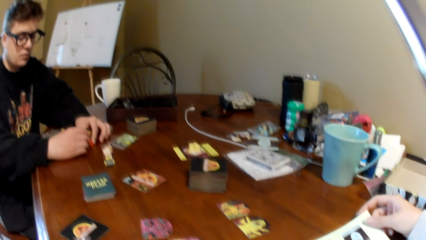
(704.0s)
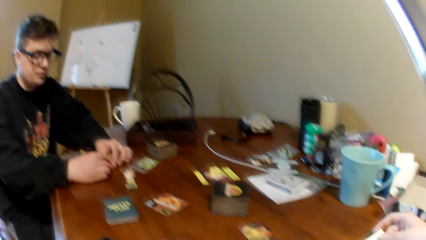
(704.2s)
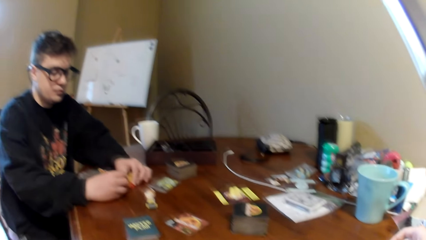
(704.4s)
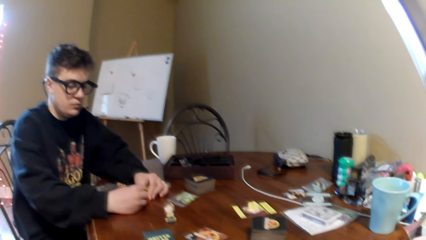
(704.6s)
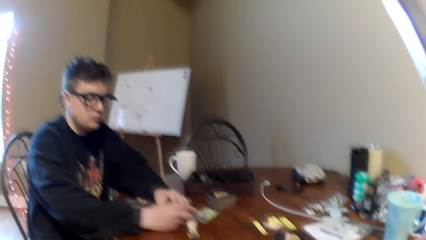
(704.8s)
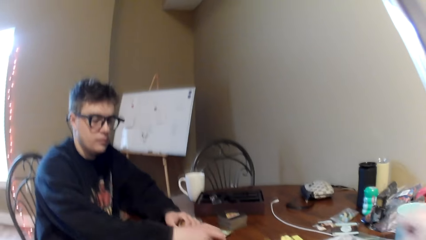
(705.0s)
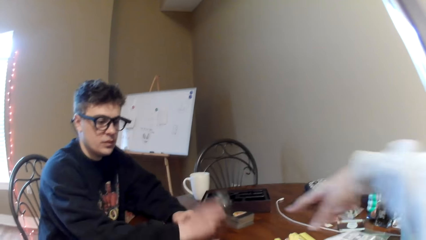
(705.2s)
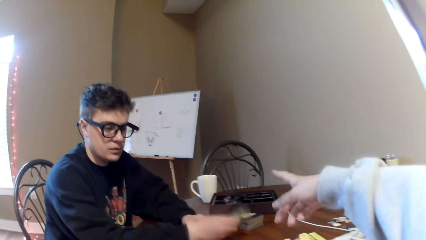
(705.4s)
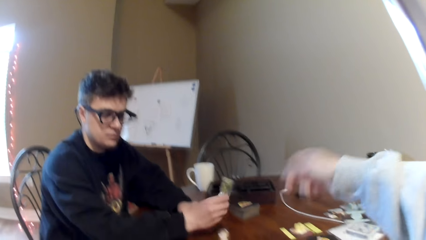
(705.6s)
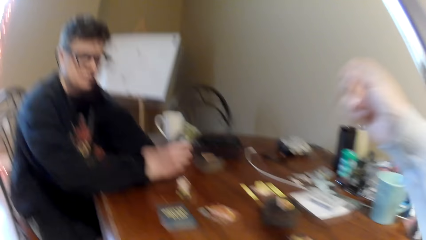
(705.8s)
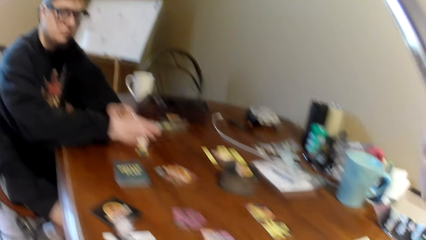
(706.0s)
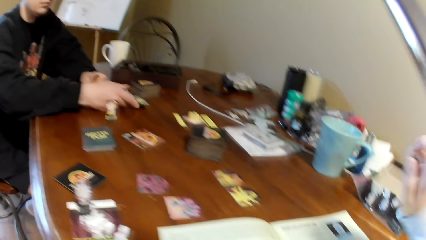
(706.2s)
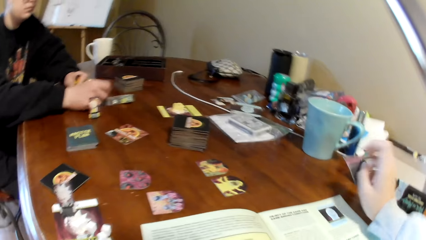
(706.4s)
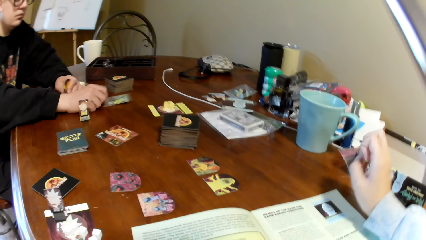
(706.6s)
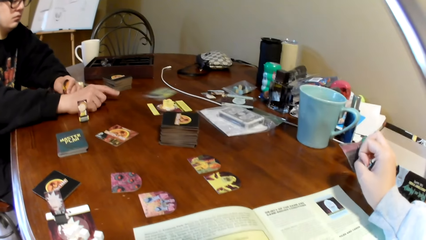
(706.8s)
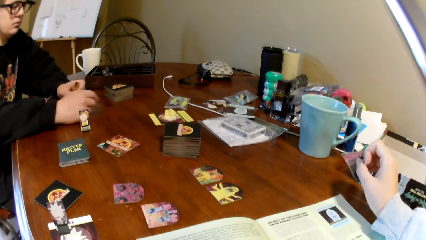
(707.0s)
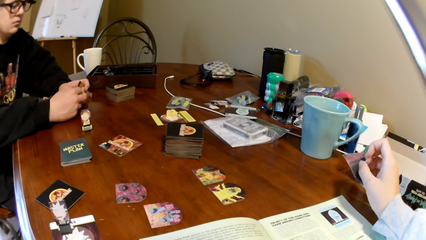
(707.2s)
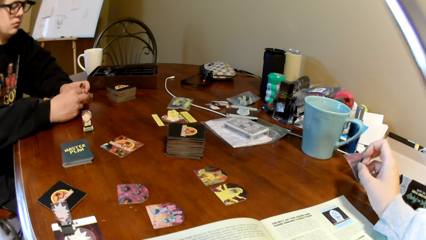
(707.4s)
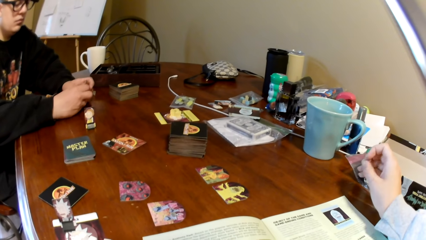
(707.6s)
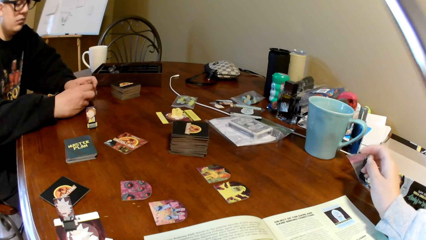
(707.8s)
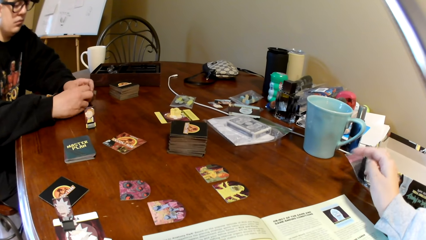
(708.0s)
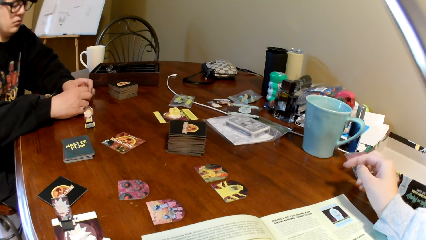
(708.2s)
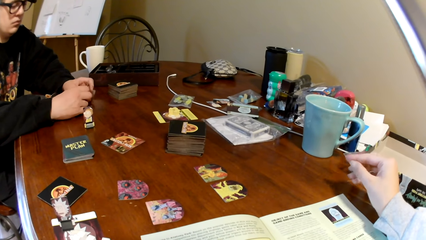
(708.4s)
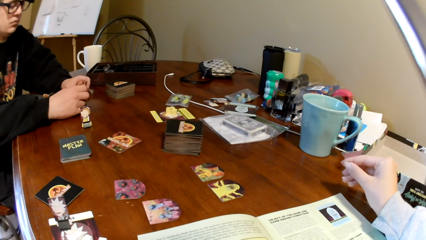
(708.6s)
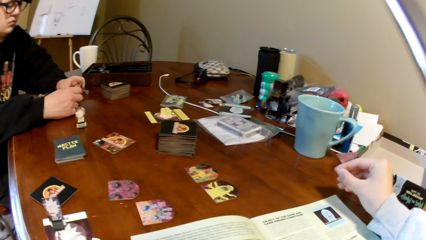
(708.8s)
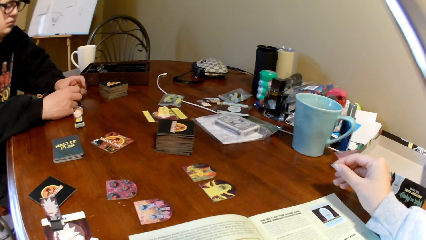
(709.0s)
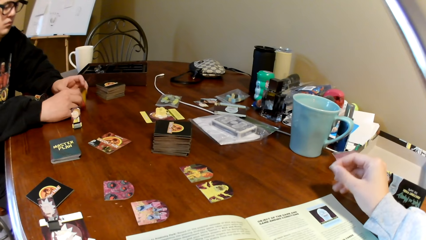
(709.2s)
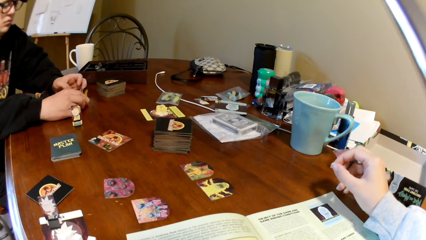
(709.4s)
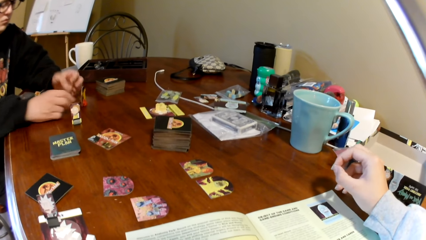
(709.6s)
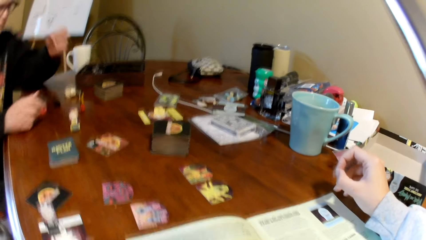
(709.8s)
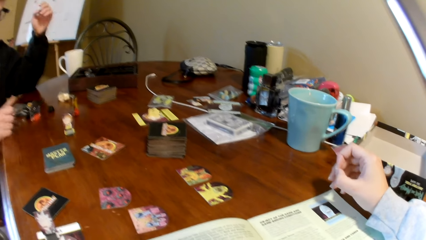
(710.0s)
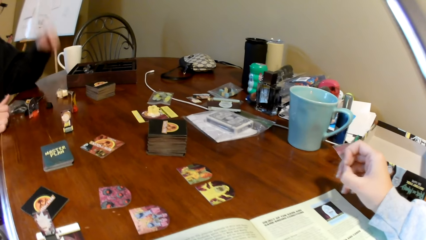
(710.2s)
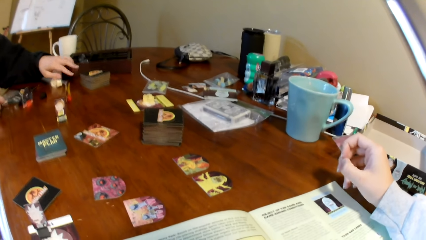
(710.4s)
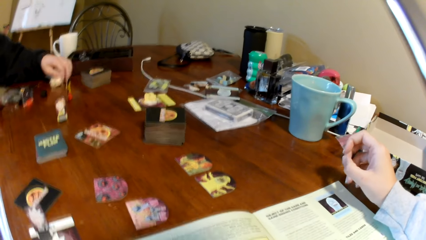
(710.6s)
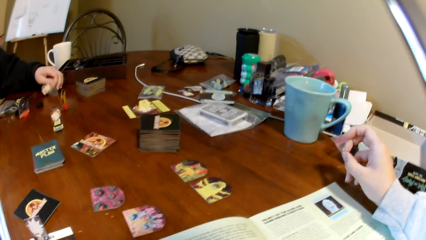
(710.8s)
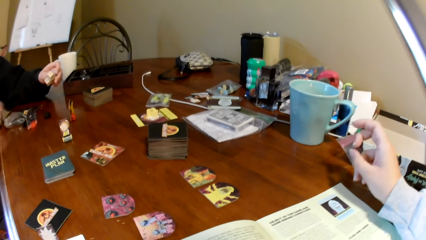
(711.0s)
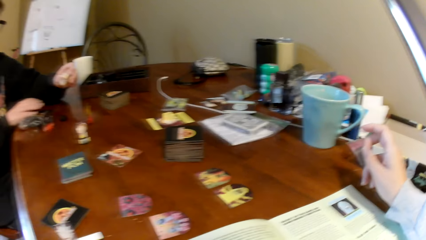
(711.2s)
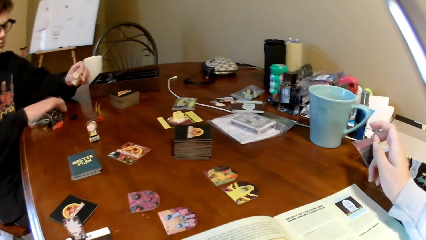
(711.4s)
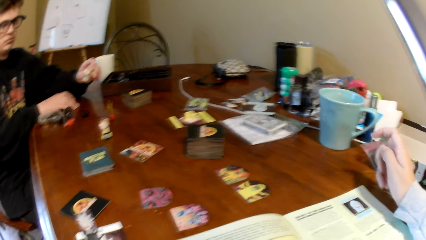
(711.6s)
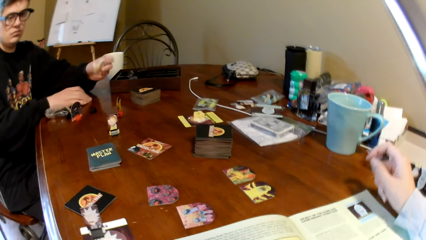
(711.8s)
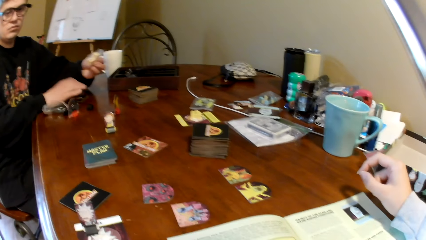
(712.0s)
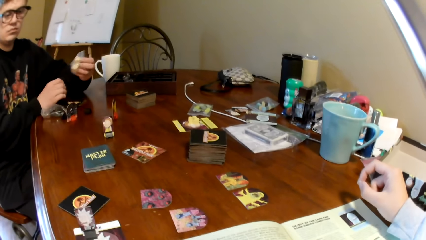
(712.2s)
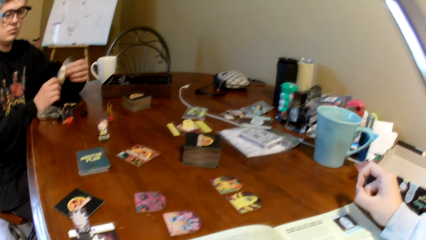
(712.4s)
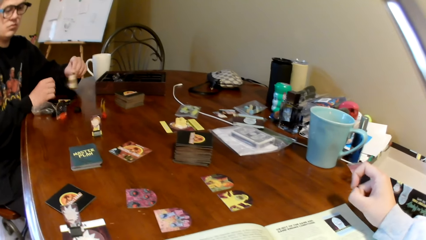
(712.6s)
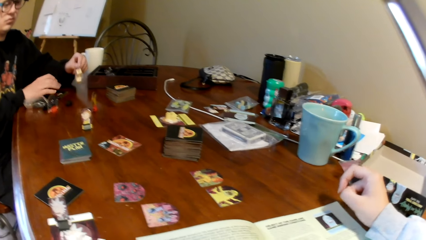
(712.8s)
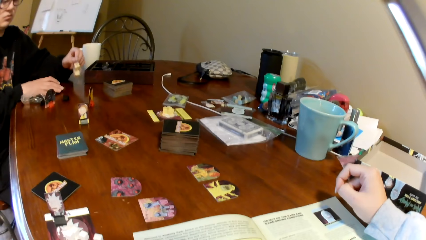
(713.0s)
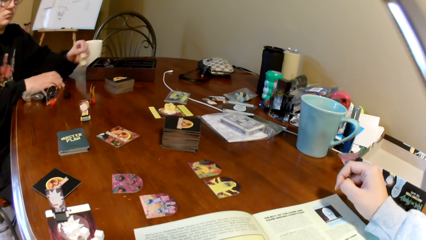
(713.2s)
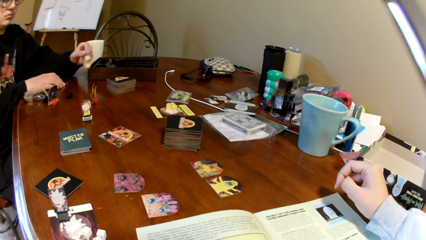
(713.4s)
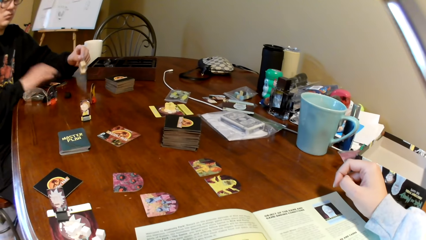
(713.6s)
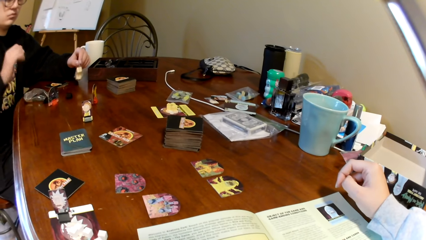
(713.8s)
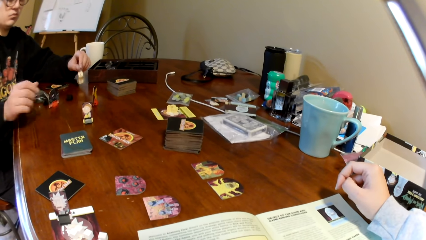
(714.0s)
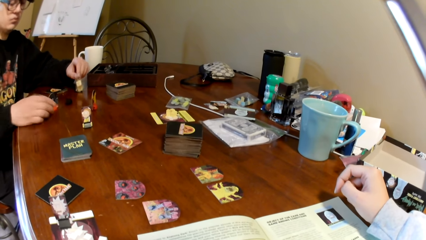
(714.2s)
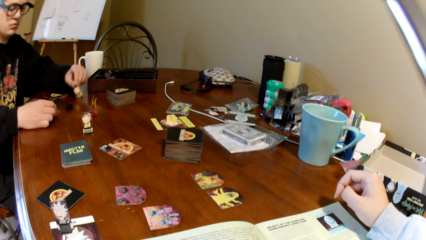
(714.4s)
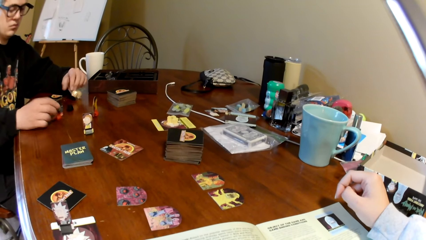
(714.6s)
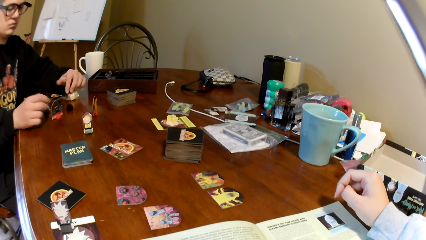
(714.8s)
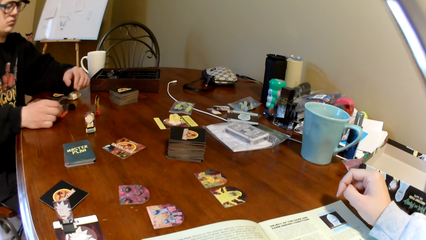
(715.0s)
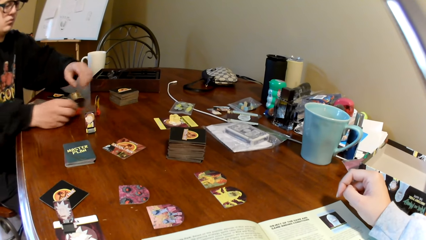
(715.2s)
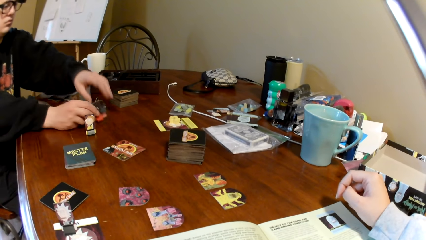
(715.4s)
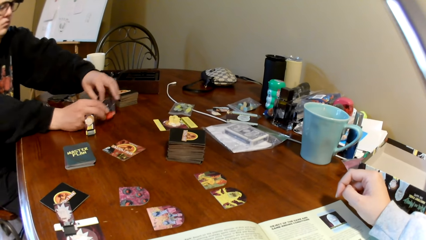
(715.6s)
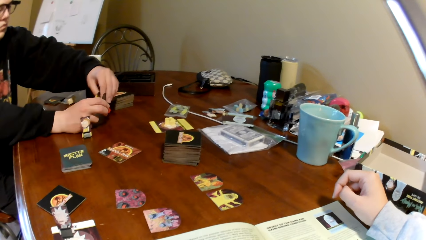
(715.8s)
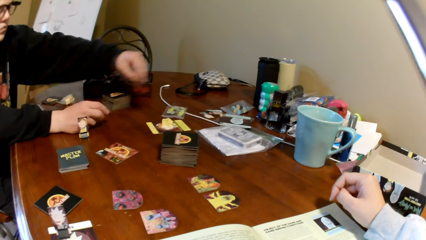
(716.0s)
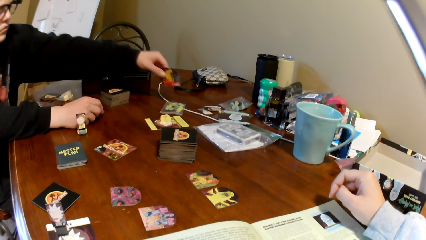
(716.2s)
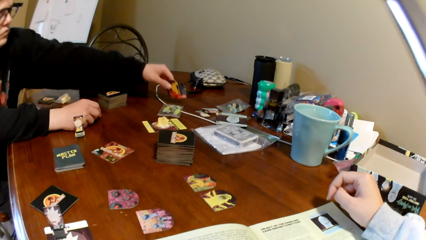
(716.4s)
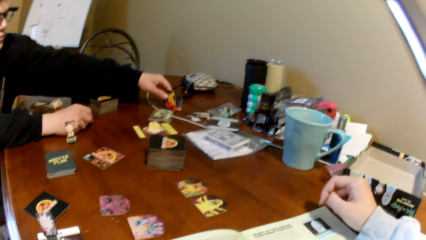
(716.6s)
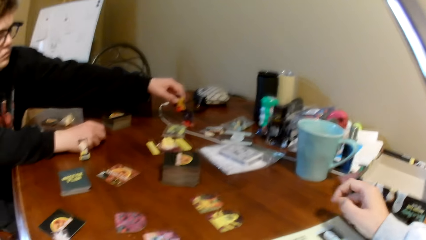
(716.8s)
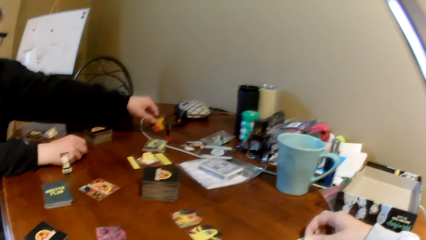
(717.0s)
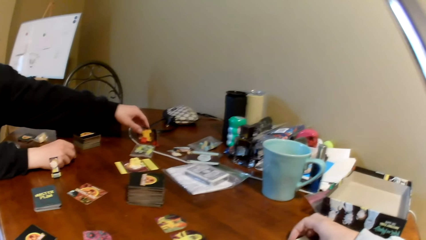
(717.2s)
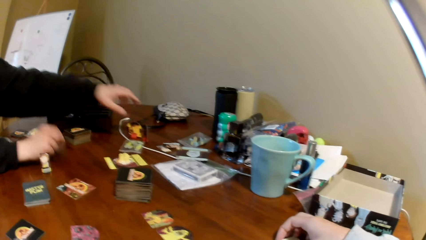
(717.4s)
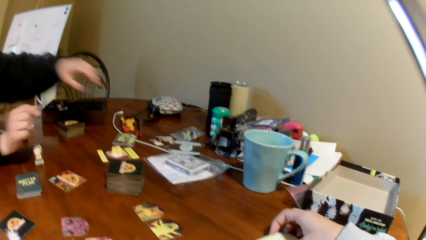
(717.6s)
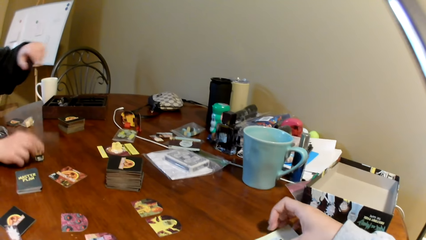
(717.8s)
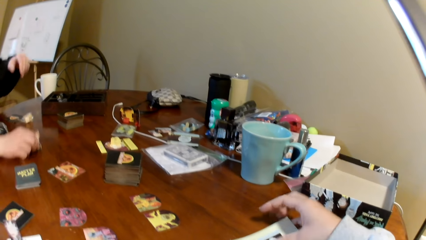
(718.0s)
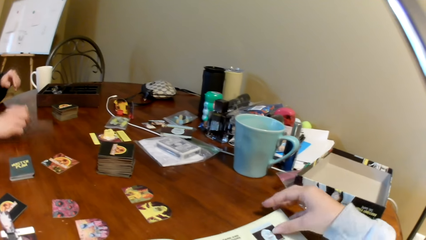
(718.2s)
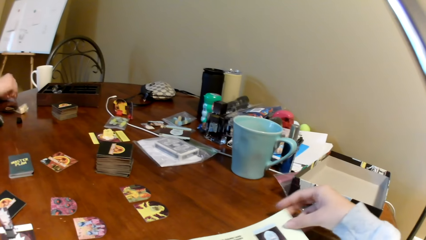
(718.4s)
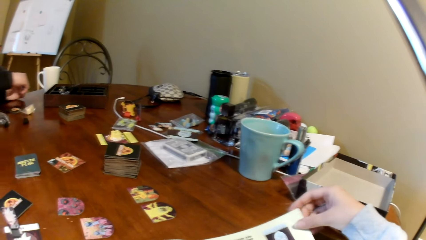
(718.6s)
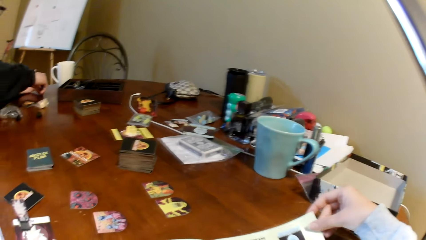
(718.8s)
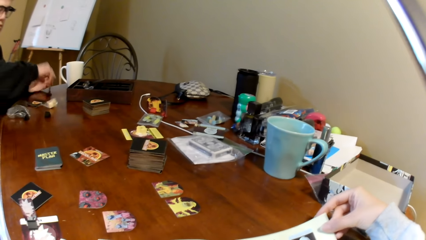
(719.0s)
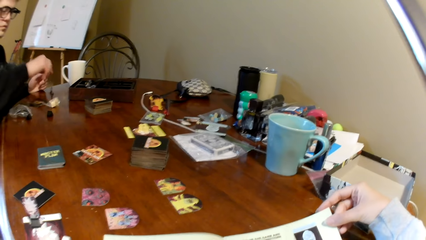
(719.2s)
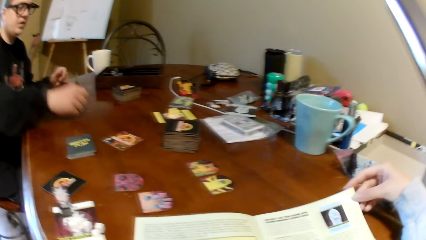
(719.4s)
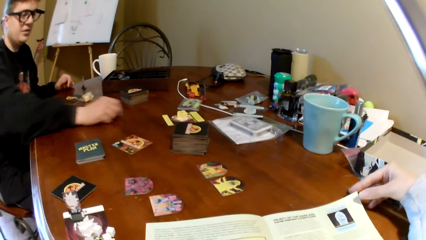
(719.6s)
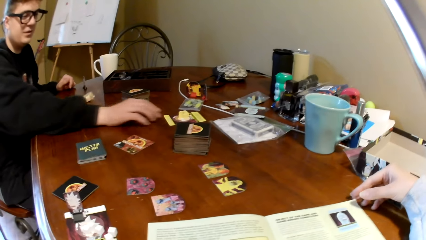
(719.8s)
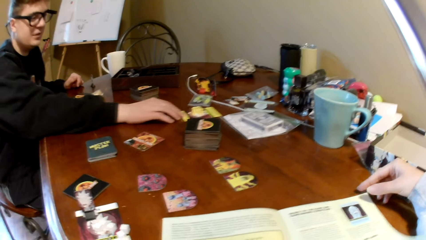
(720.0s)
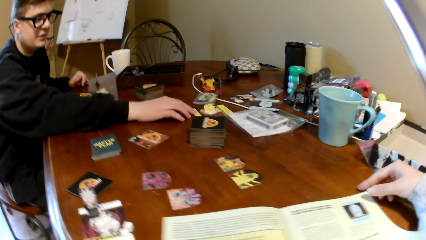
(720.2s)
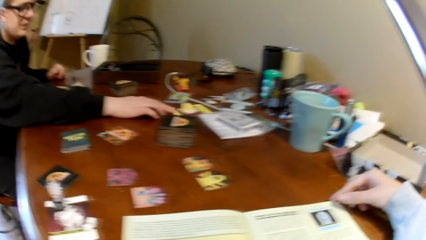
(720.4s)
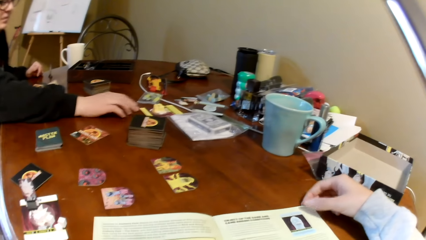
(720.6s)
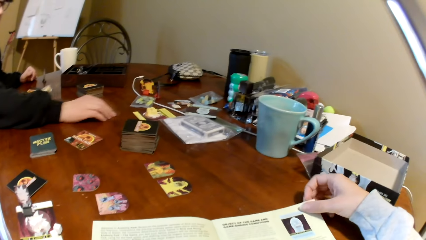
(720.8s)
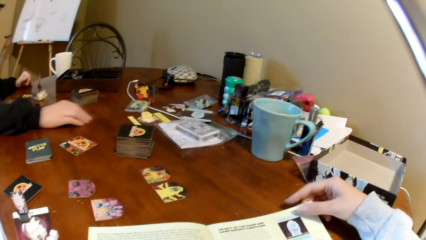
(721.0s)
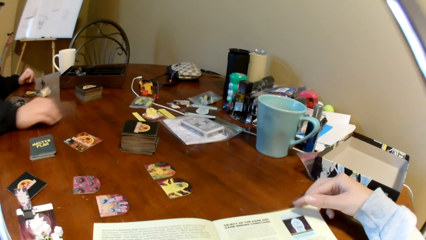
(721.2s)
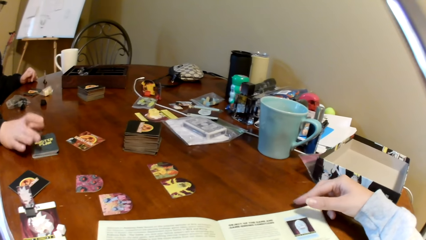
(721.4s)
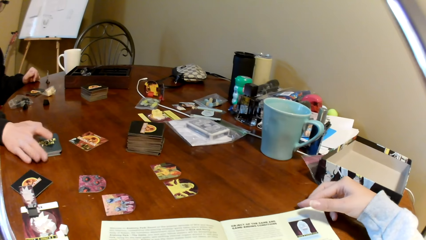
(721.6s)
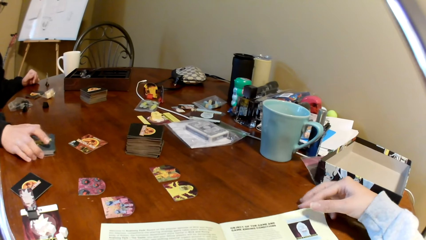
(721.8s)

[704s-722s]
A man connects the pieces together and fixes the poker chips. The man holds the card. The camera wearer points at the pieces on the table. They lift the right hand. The man puts down the card. The man pushes the playing card and looks at the playing cards. The camera wearer reads the magazine. The man puts down the pieces, moves his hand, and picks up the plastic packet. The man fixes the poker chips. The camera wearer reads the magazine. The man puts down the plastic packet, holds the piece, and moves the piece. The man places the poker chips on the table. The camera wearer reads the magazine. The man puts down the piece, picks up the piece, moves the piece, and pushes the card on the table.
